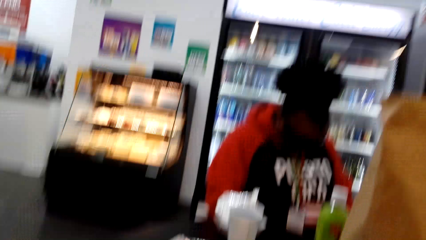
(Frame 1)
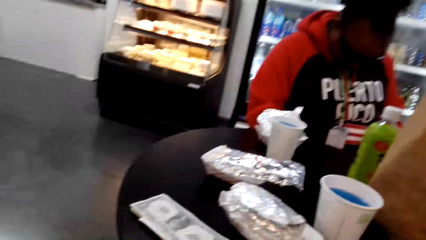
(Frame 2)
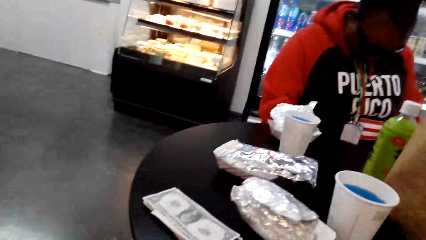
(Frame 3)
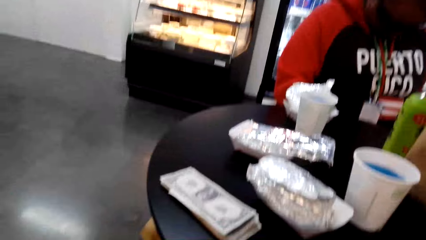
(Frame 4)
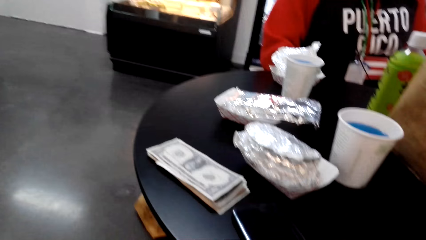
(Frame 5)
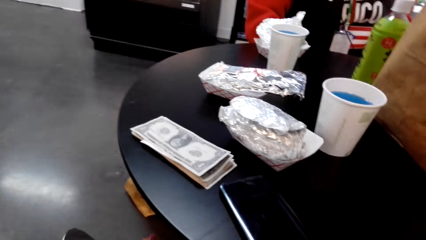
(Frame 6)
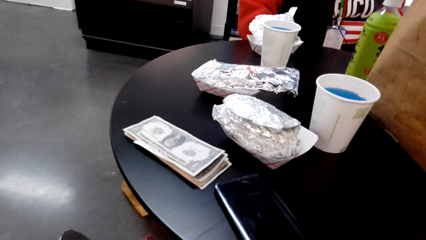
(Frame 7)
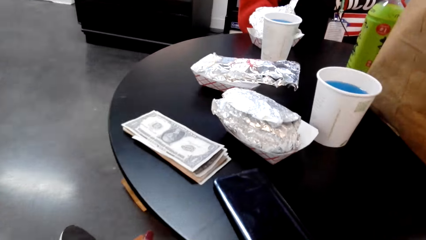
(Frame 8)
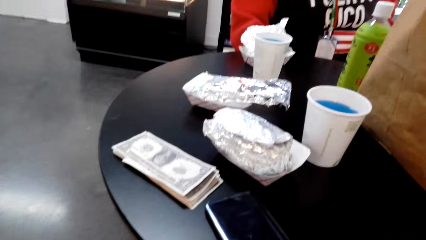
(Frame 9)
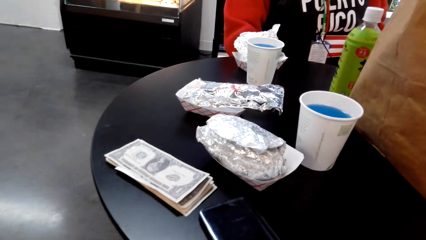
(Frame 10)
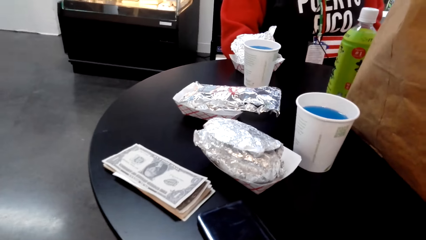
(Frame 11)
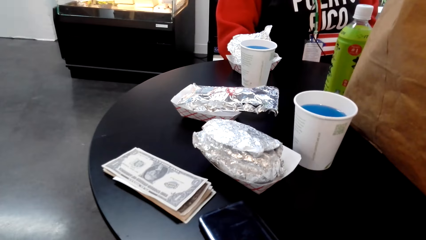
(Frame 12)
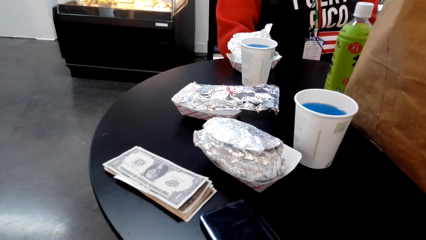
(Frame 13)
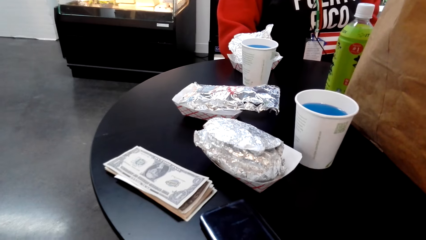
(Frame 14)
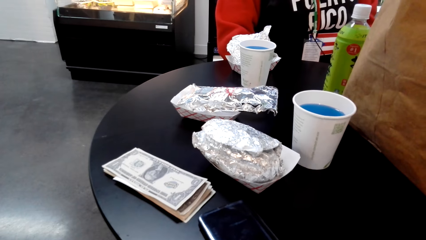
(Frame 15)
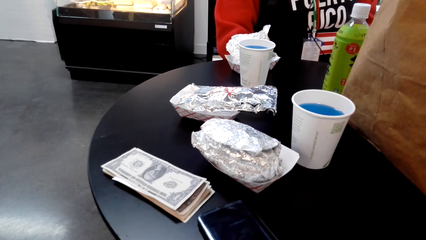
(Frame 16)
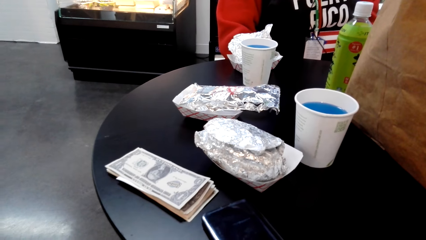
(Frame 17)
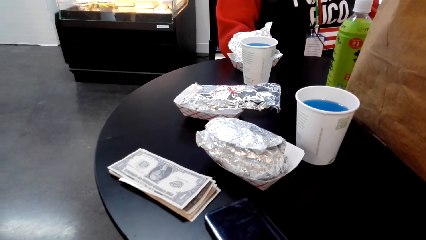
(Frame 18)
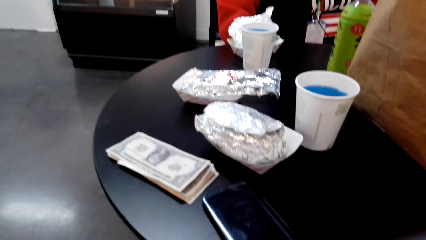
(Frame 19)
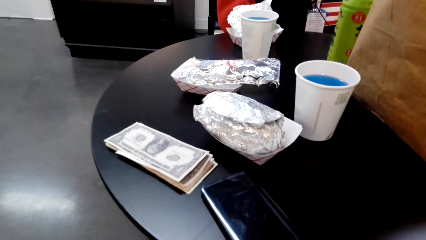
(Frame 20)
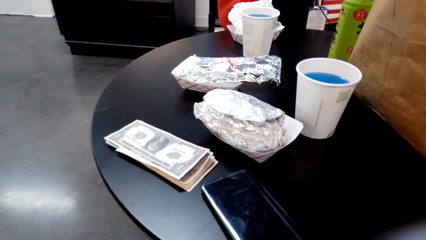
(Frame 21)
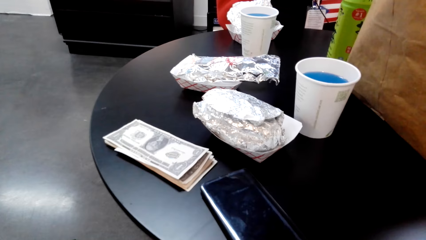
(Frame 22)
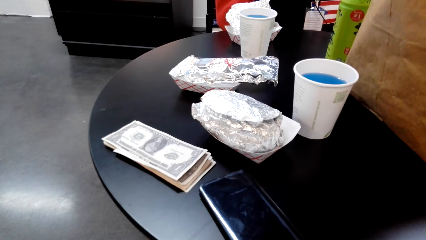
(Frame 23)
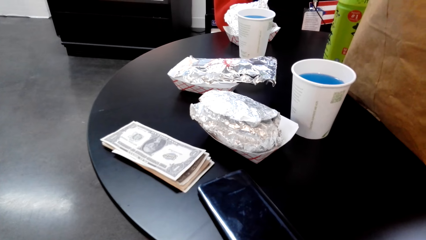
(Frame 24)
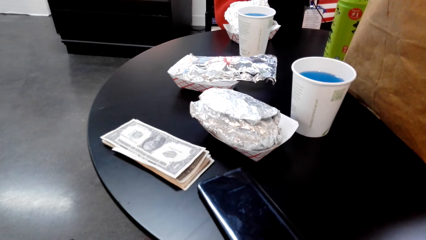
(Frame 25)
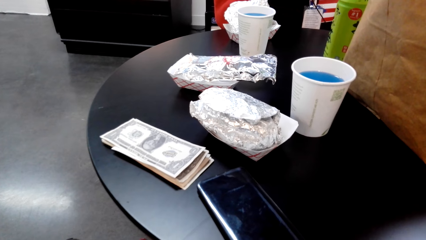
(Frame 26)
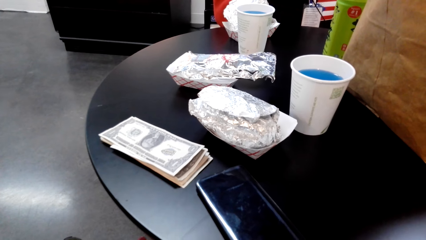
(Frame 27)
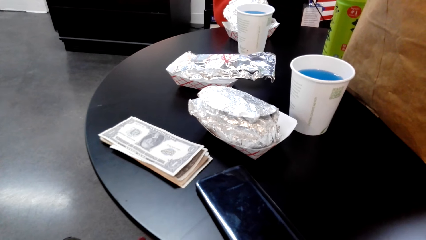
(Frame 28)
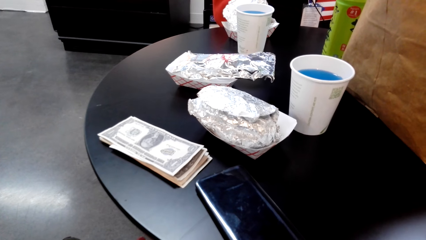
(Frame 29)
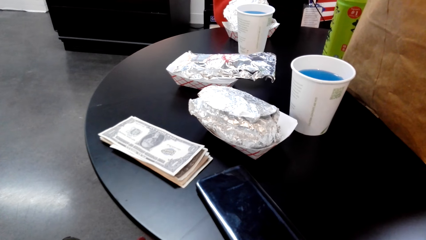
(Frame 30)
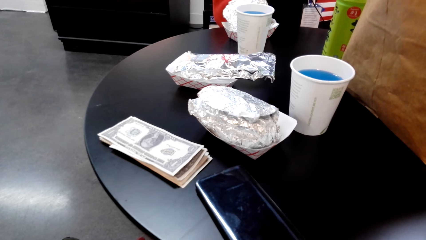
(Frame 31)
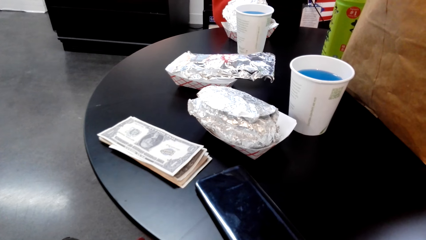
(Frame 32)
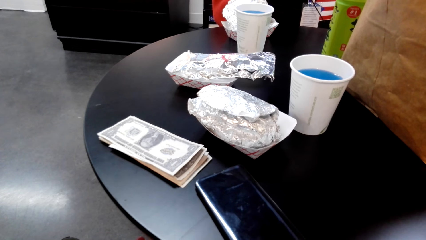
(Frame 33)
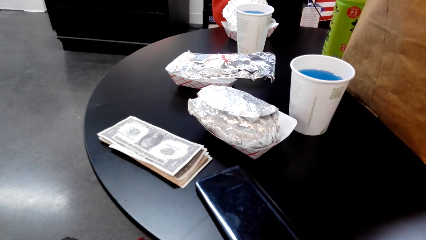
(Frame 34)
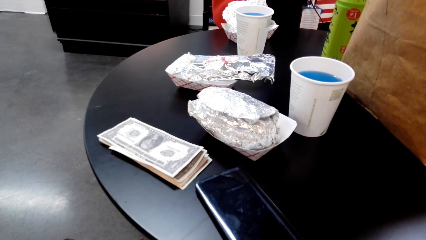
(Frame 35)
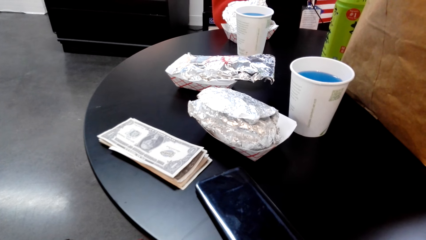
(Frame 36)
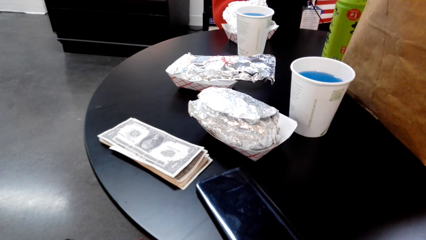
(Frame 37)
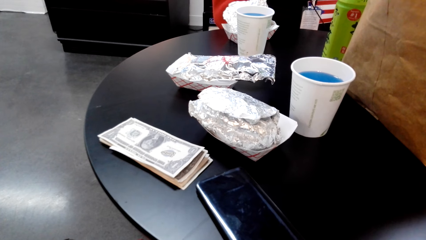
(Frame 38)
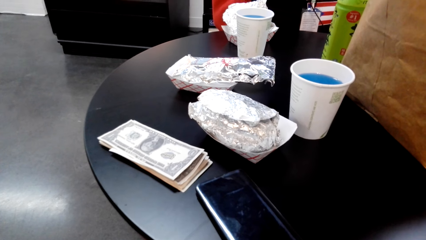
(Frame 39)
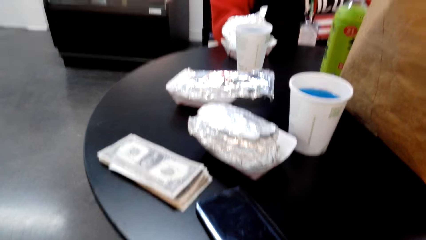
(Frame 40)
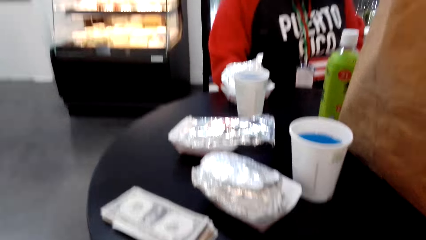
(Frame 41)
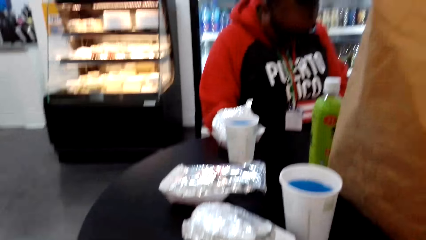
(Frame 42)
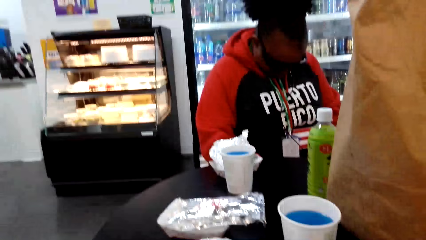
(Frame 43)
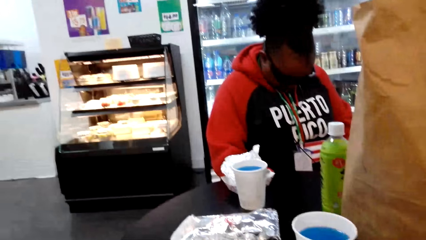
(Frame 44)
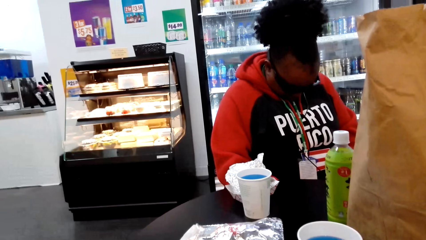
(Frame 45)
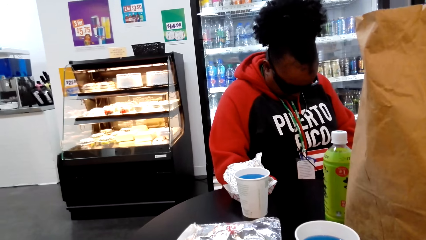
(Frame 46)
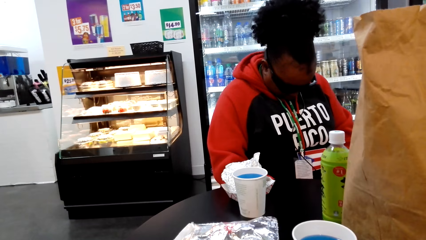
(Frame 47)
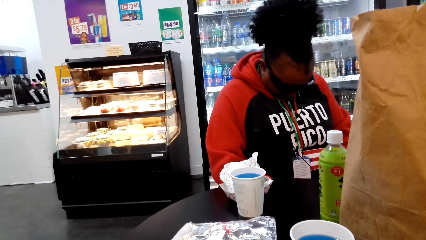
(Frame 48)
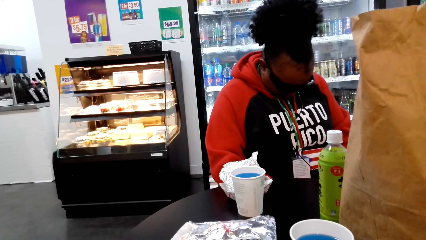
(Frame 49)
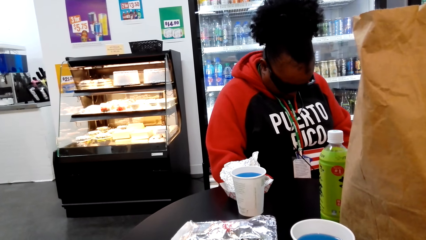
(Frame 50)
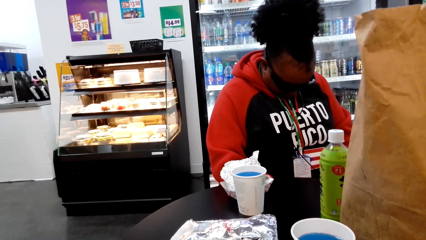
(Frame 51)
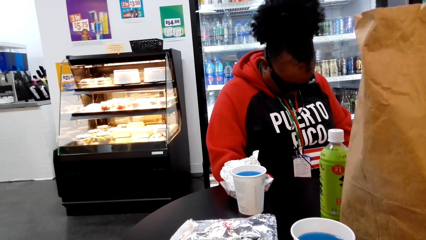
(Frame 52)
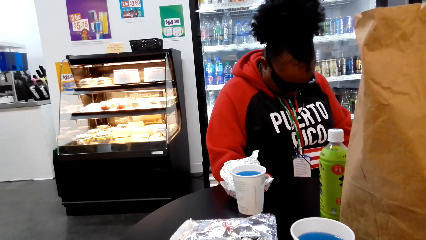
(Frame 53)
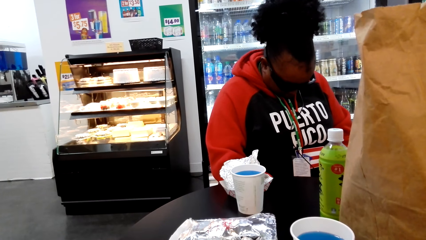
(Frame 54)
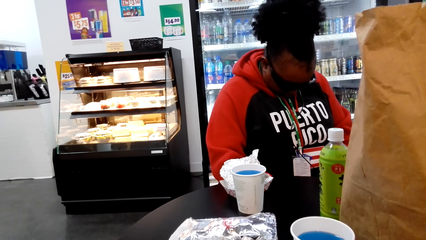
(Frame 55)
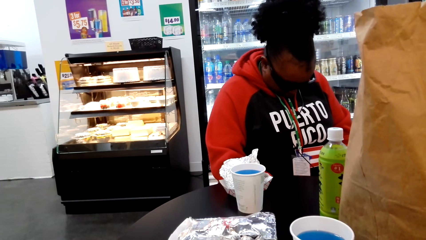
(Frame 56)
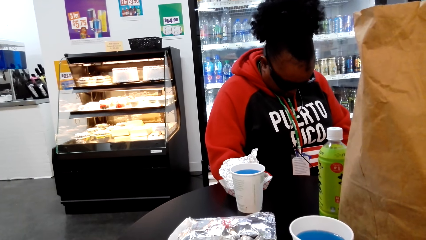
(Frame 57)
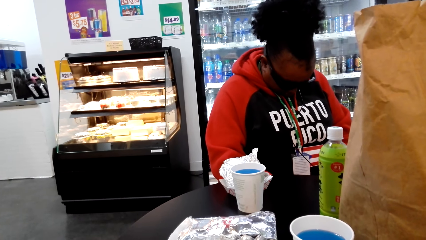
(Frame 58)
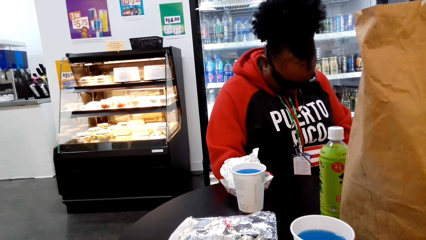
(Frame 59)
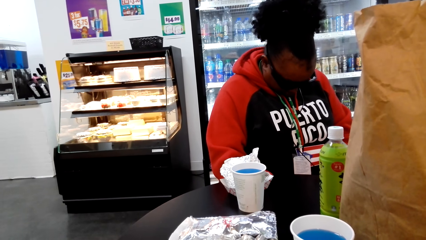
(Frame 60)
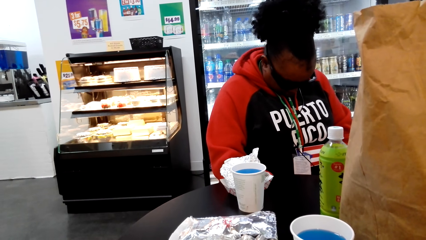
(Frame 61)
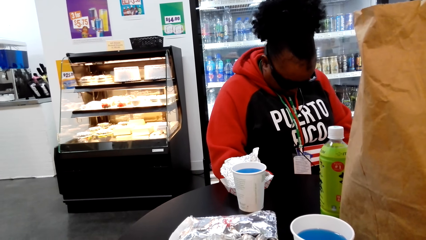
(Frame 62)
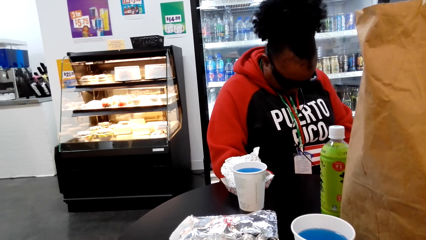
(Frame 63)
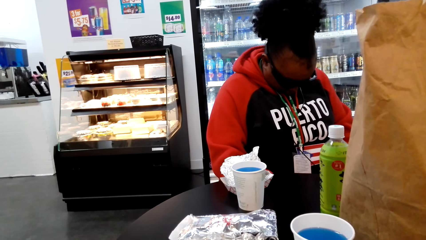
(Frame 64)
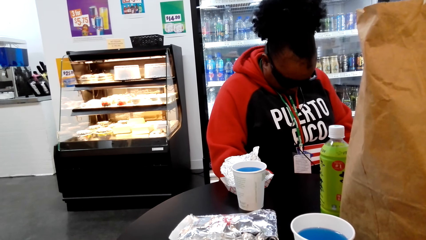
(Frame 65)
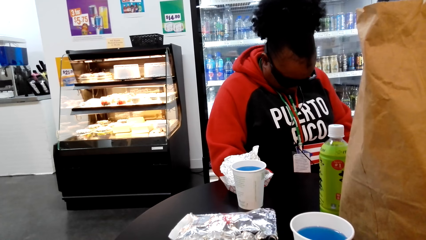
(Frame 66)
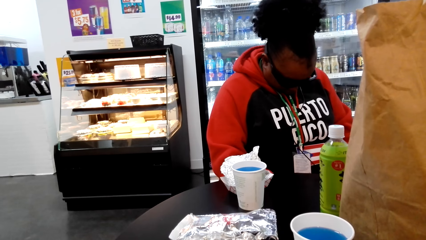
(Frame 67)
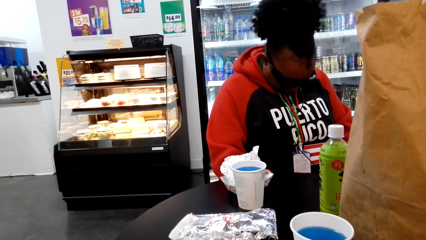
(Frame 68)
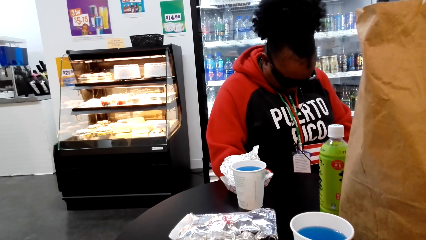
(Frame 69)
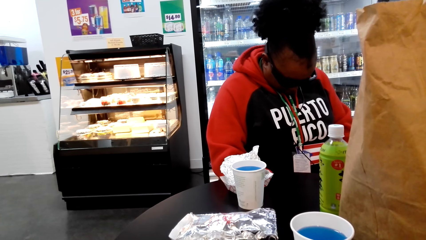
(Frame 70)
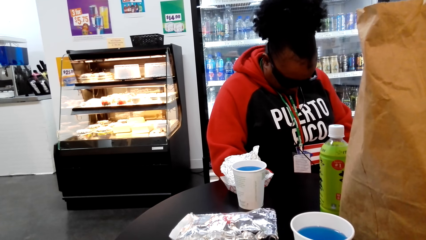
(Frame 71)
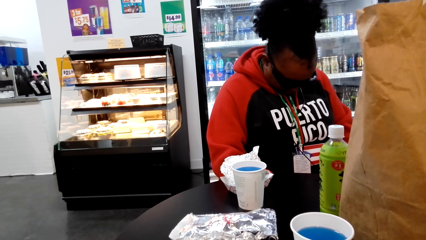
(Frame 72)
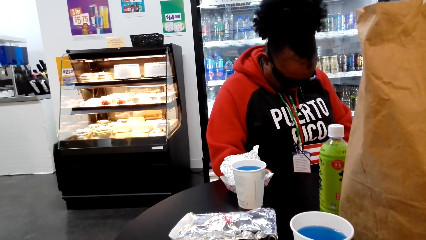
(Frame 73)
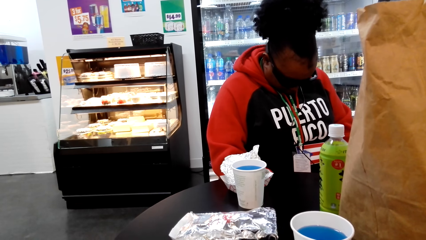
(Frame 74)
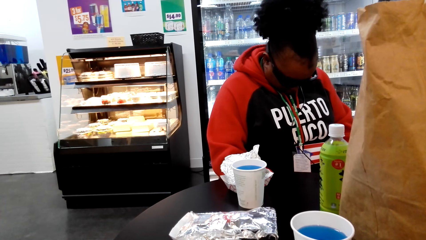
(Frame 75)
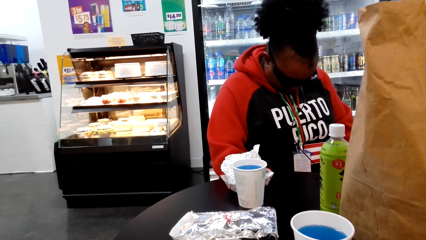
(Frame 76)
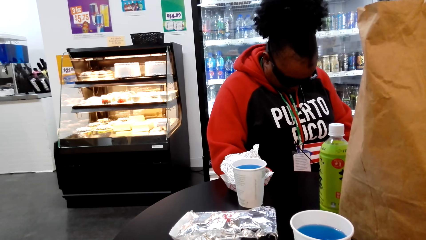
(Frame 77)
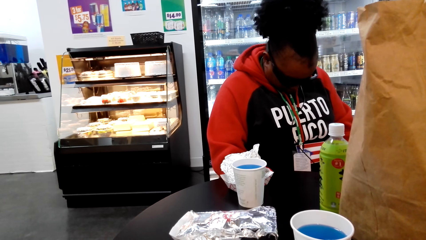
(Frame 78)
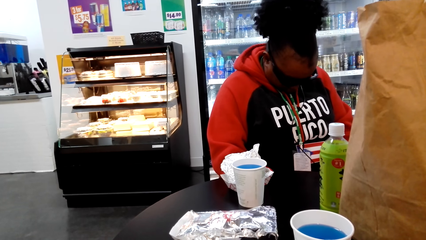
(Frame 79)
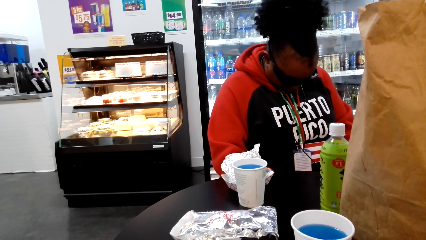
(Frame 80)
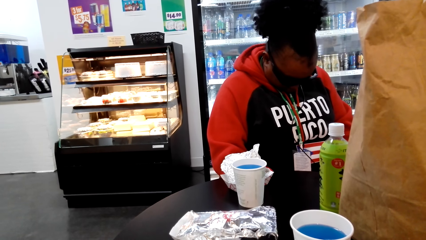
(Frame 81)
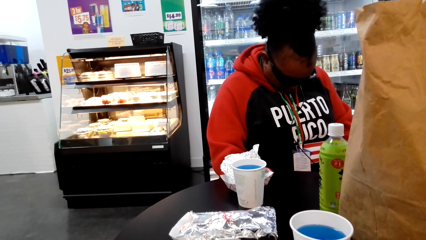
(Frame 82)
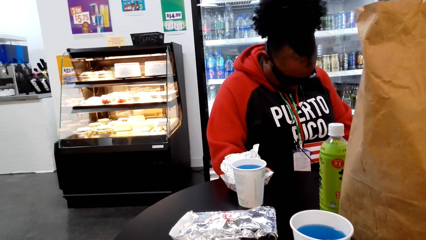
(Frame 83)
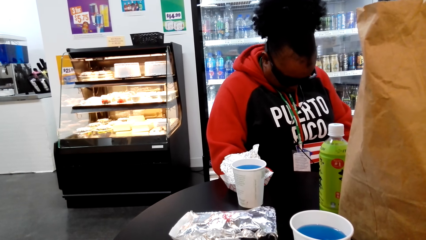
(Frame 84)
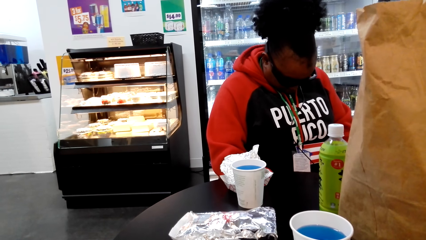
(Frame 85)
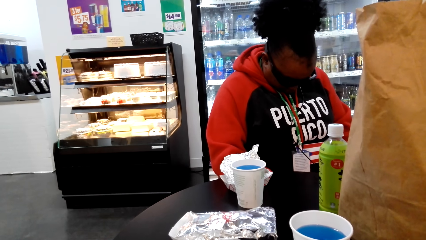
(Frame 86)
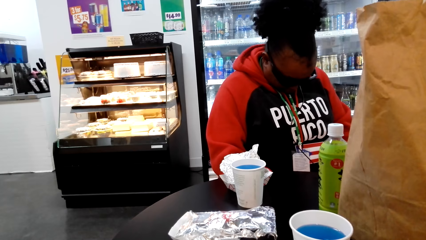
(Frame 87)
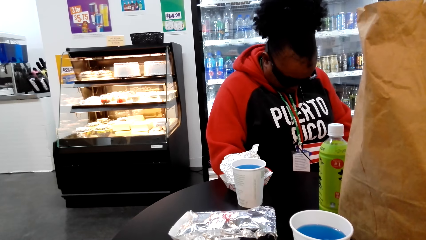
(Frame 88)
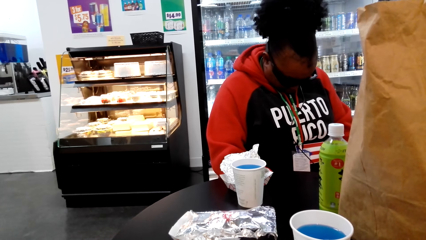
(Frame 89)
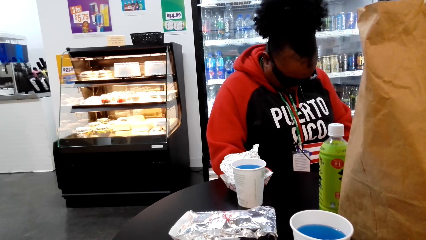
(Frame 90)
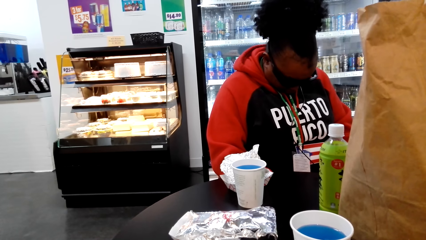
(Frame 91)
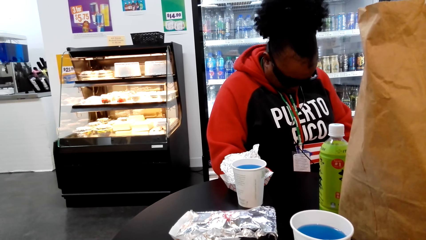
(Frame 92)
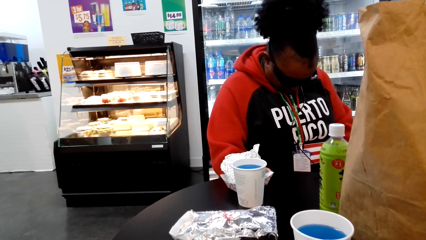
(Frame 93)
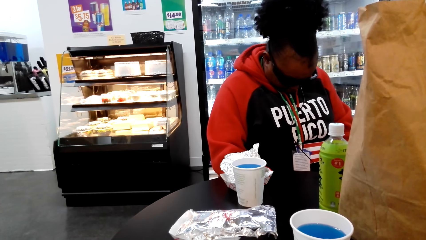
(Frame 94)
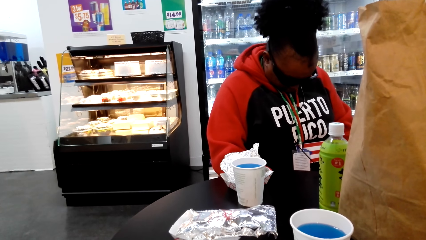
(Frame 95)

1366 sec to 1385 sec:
The camera wearer looks at the table. They look at a woman.
